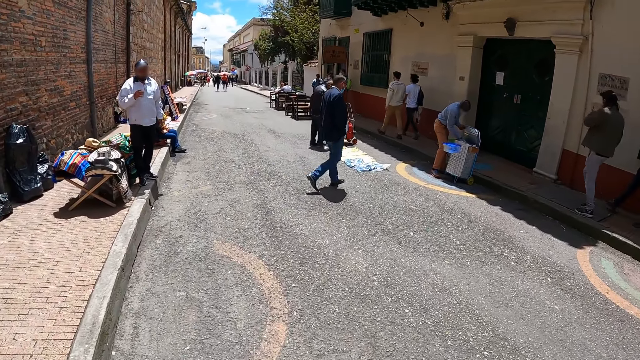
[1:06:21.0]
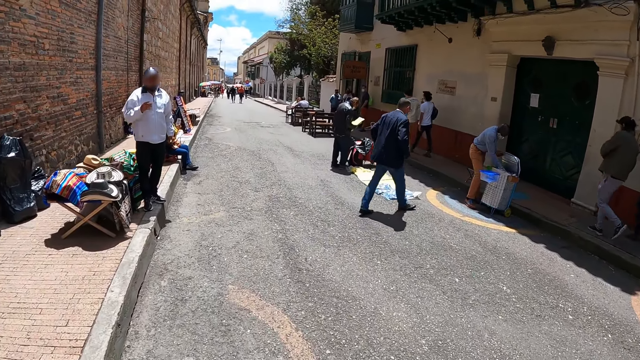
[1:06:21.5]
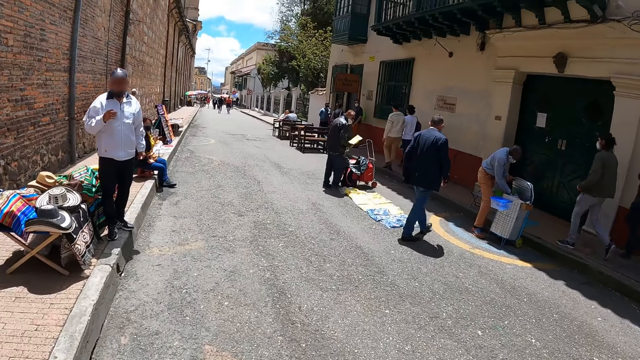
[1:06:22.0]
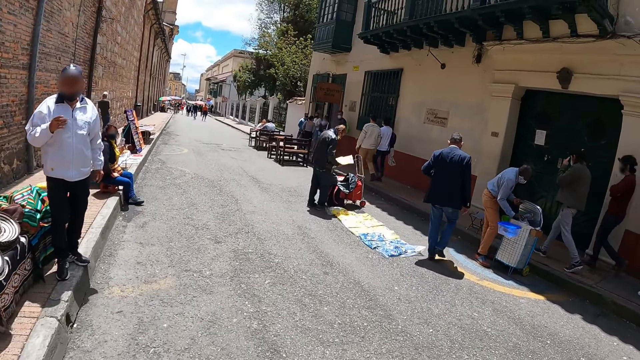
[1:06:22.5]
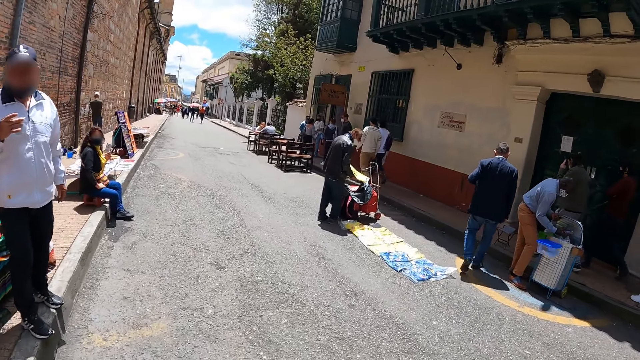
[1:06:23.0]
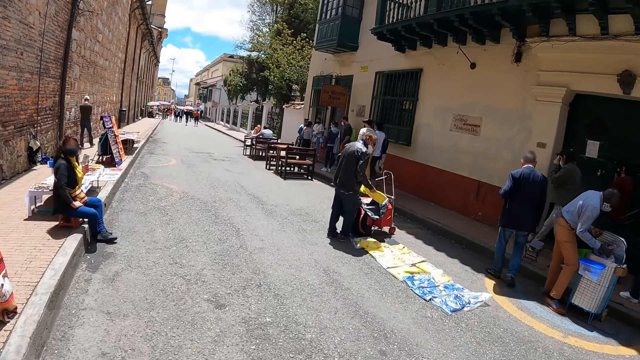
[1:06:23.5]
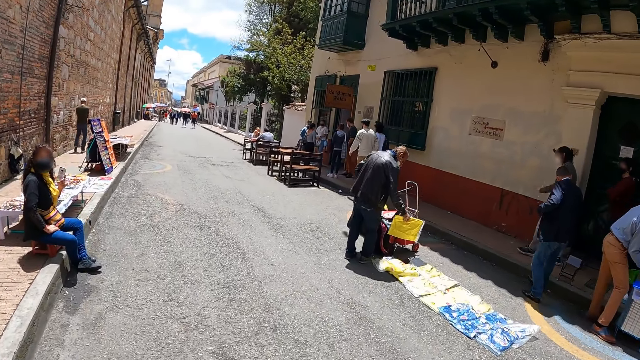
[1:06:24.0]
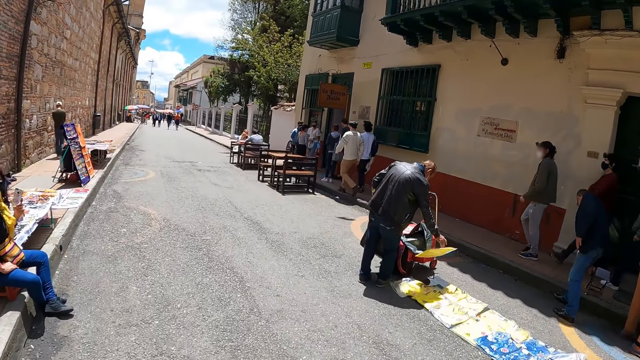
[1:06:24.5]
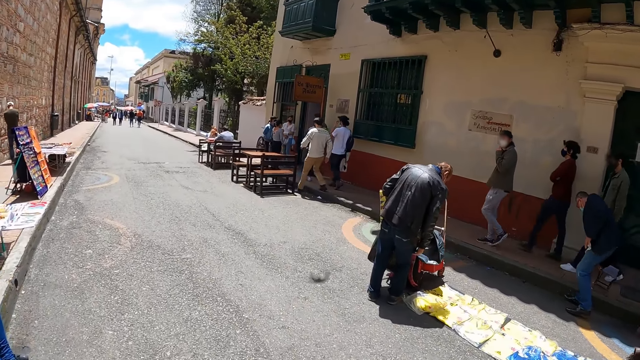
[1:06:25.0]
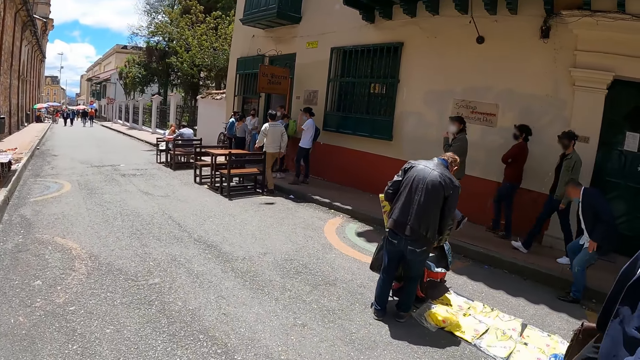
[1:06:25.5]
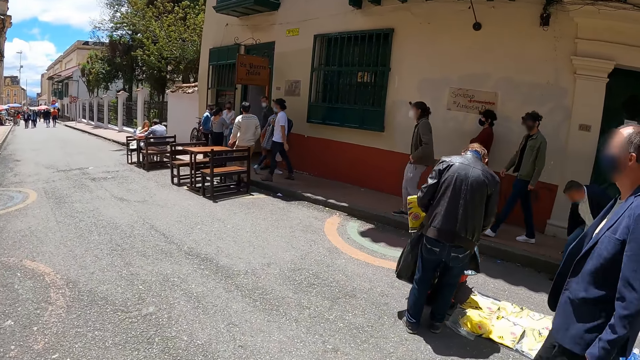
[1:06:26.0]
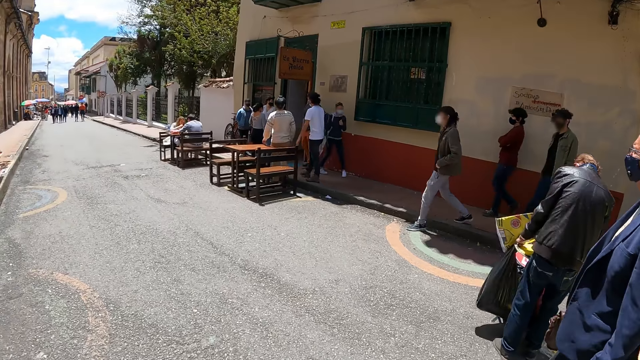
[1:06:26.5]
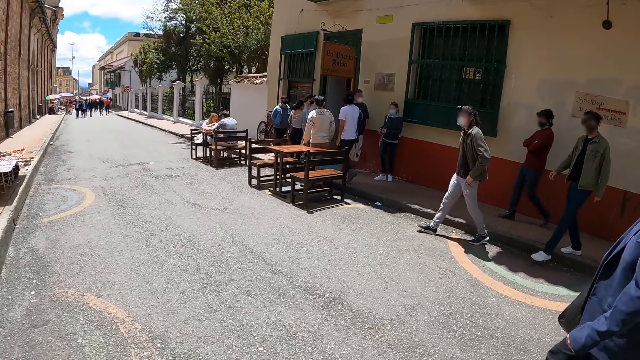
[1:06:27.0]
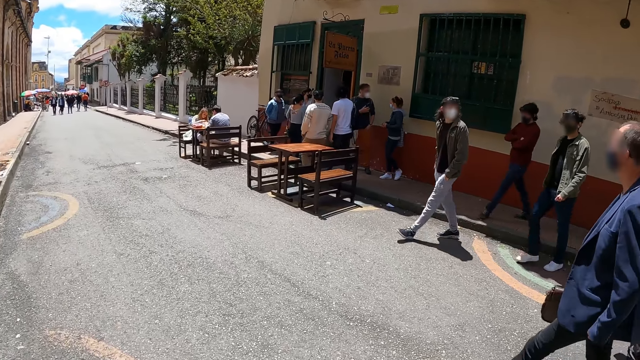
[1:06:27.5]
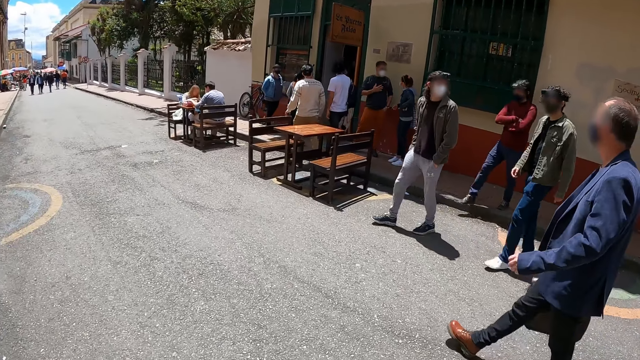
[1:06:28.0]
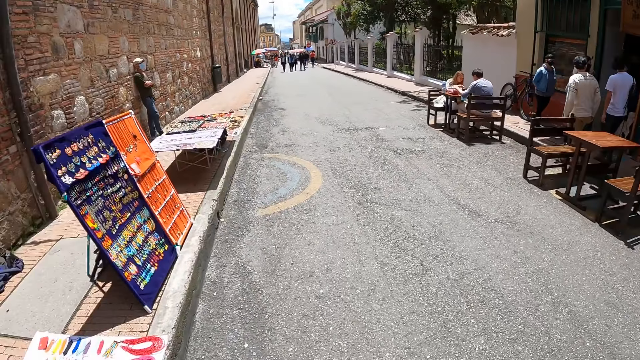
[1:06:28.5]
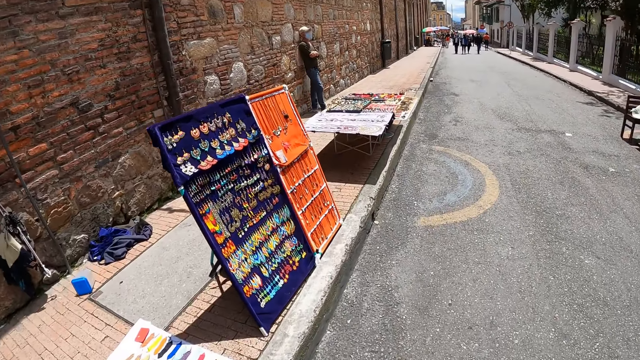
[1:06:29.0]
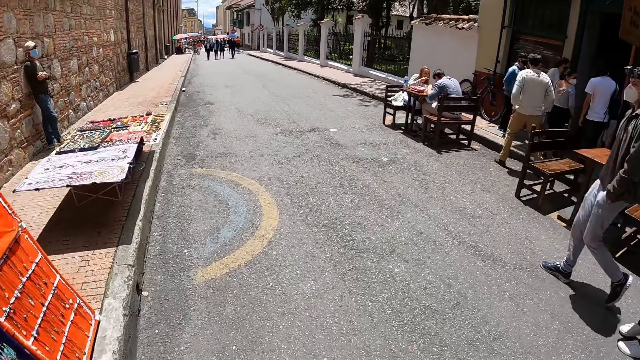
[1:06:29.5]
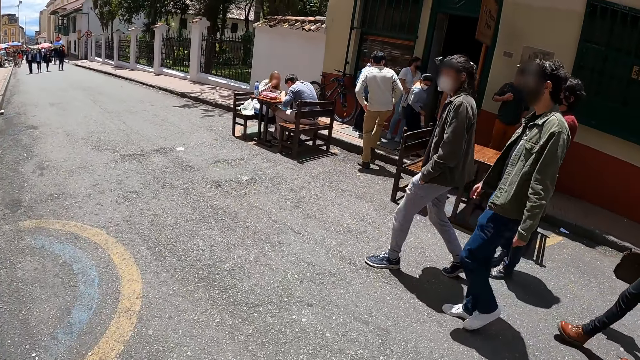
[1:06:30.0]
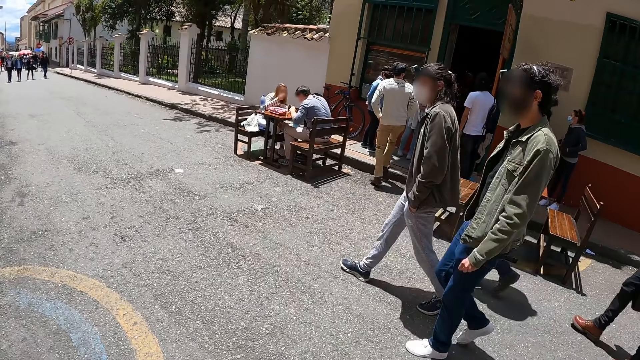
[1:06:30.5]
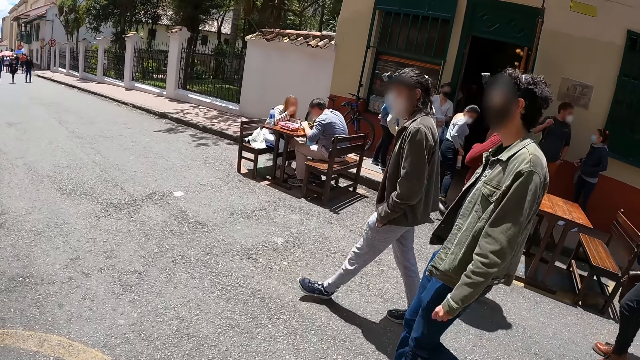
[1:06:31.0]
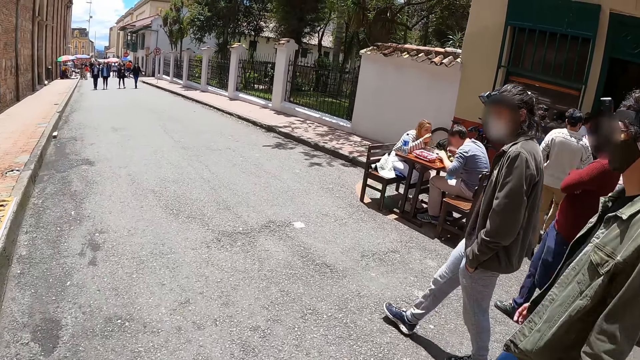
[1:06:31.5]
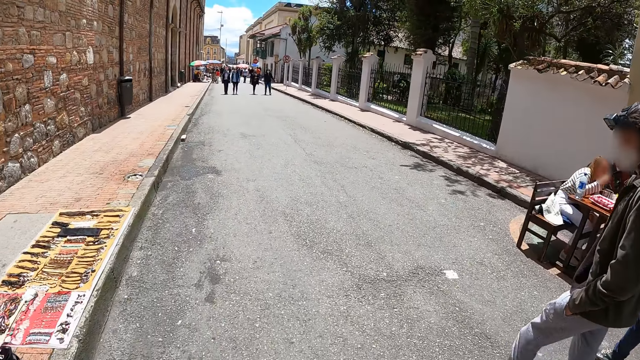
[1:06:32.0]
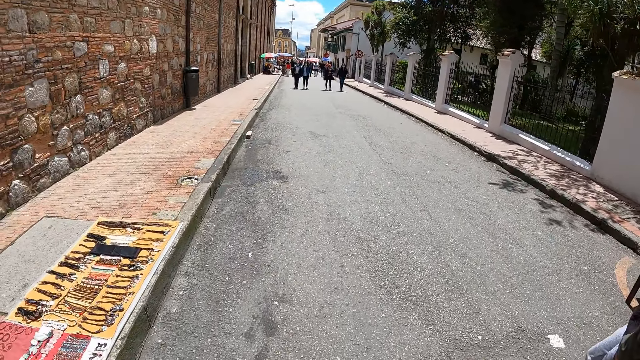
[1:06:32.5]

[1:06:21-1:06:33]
The camera wearer walks around the road. They look around.

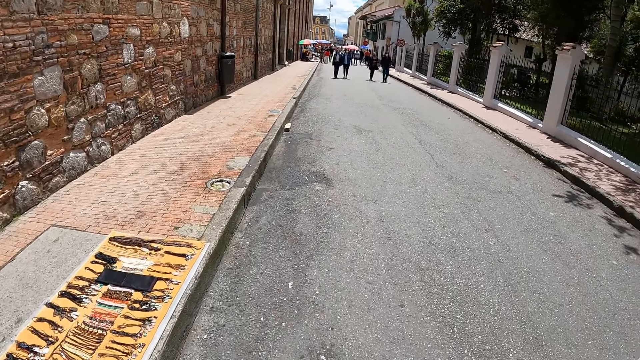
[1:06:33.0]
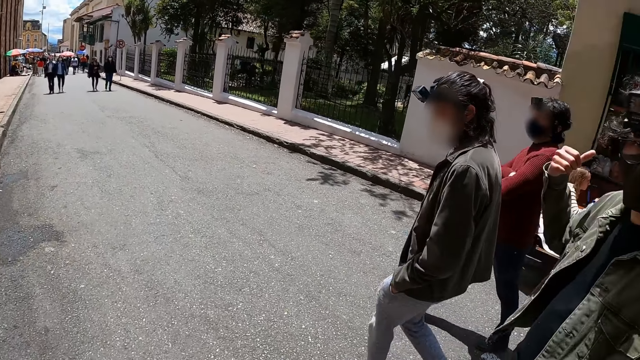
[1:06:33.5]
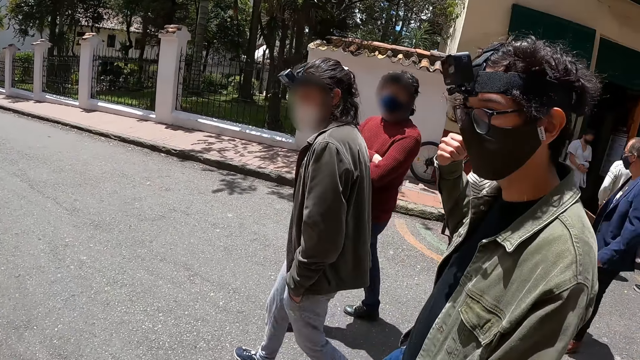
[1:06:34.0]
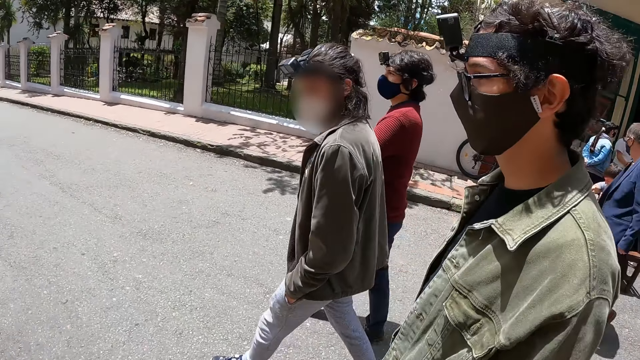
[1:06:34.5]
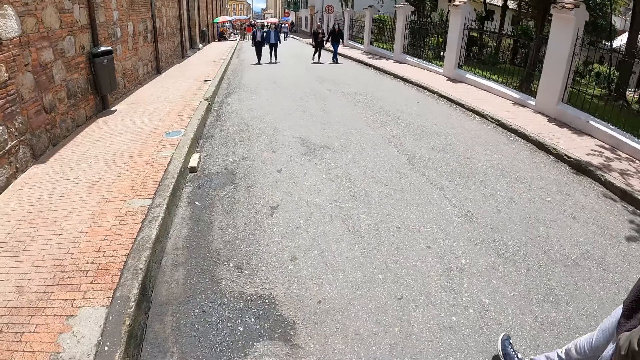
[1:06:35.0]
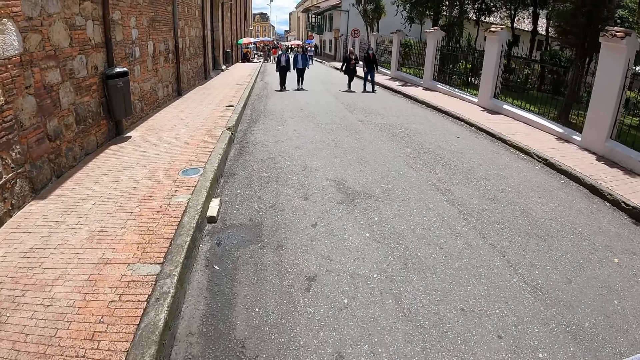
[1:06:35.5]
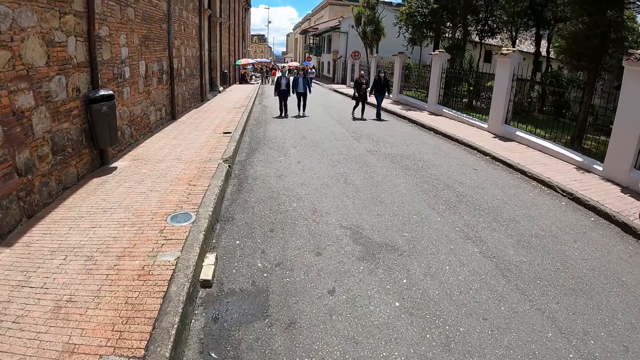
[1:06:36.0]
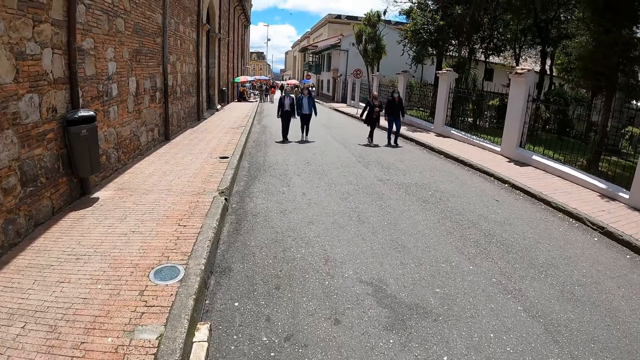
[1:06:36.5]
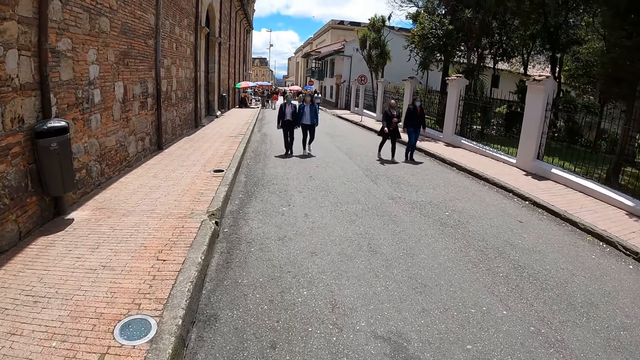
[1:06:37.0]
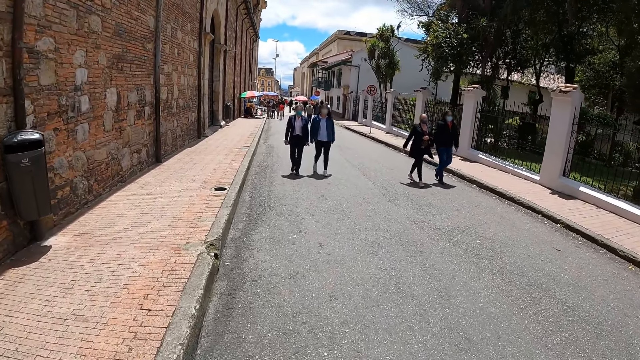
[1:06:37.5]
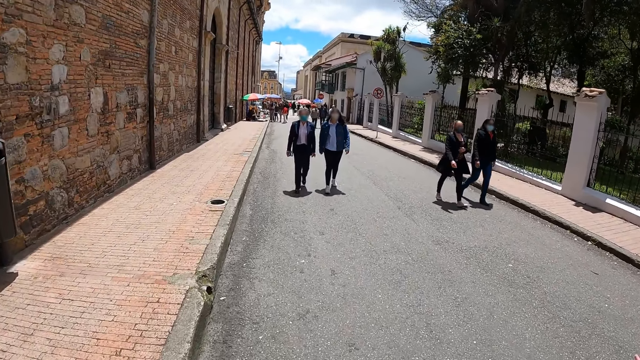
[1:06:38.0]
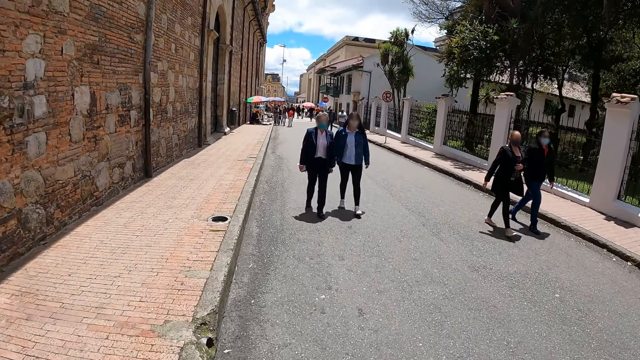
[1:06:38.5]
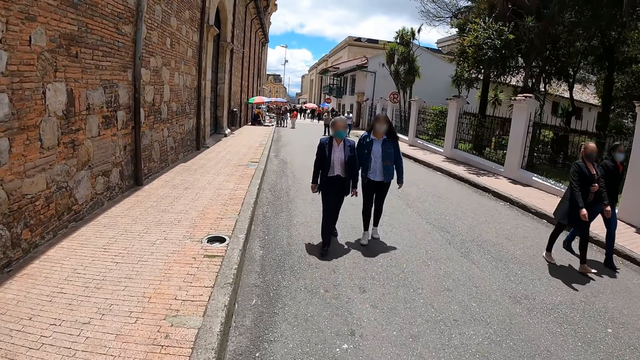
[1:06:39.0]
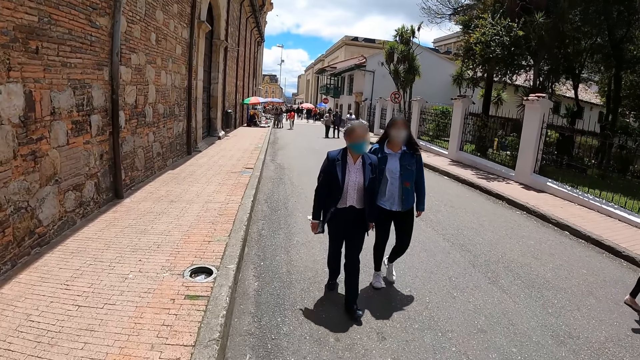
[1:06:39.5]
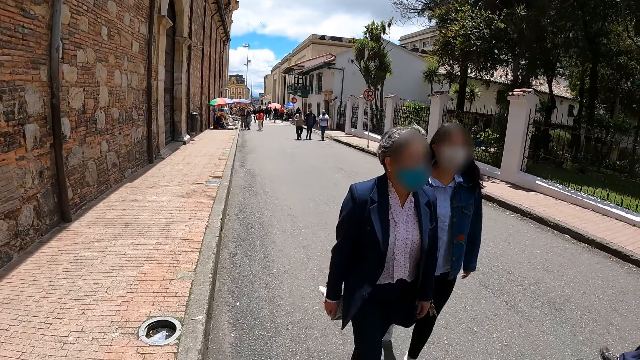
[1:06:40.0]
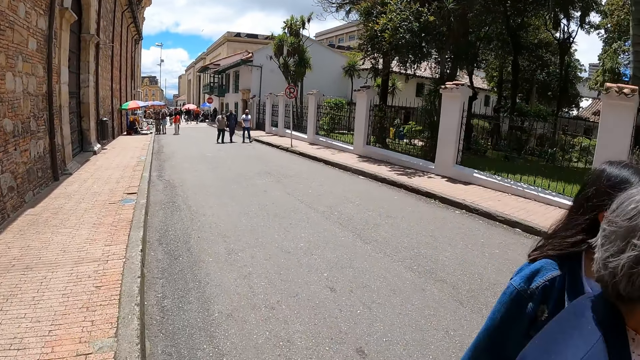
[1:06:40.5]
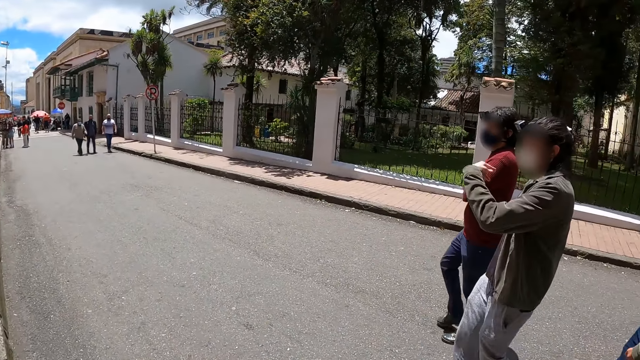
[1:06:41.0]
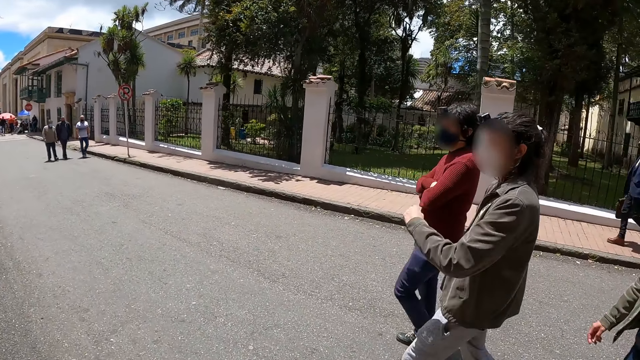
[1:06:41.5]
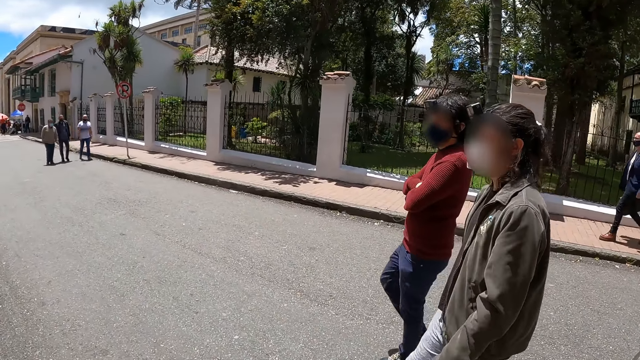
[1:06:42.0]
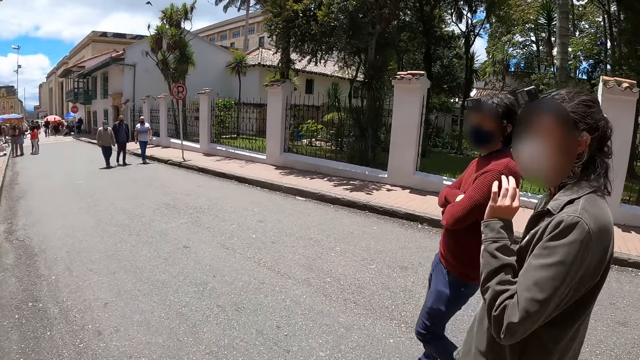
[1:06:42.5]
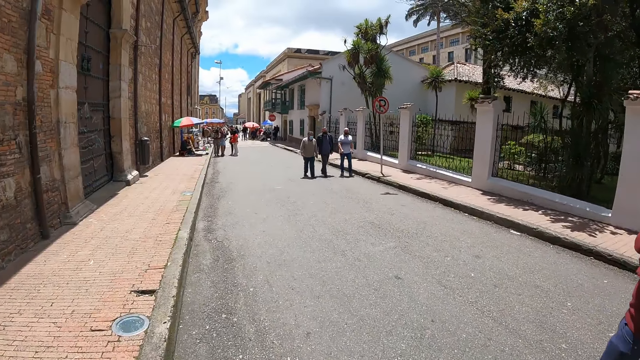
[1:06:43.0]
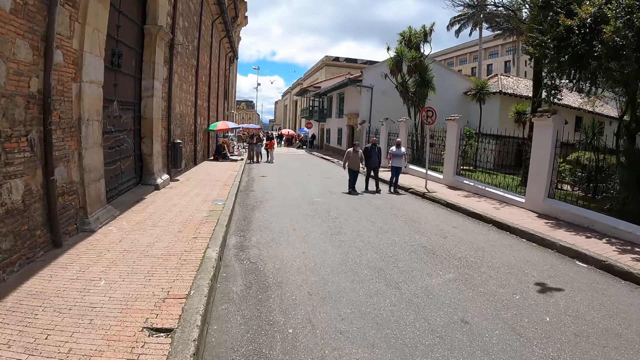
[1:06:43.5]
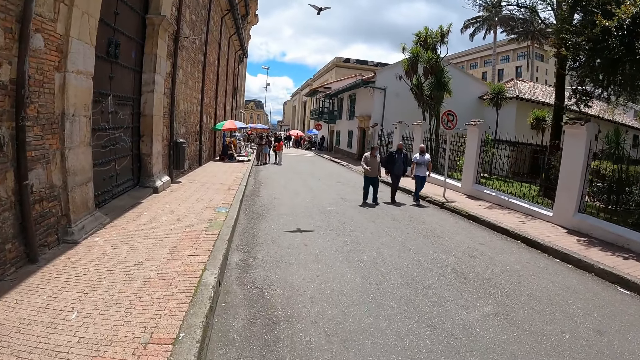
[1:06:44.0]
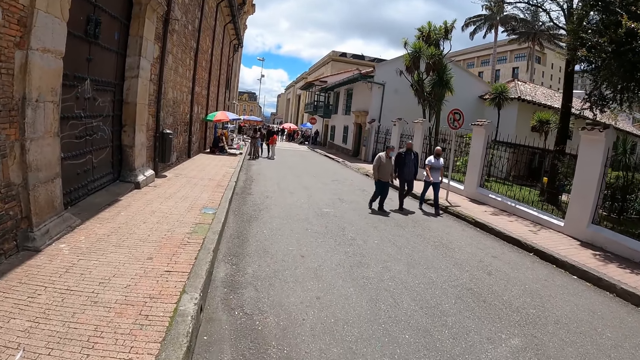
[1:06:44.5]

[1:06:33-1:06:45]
A man makes gestures. The camera wearer stares at the man. They walk around the road. Another man makes gestures. The camera wearer looks around. They stare at the other man. They walk.
